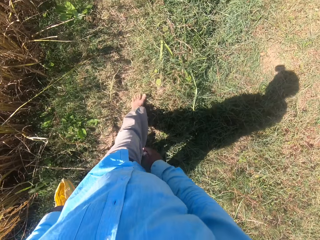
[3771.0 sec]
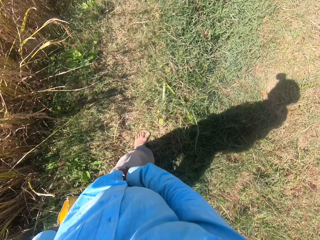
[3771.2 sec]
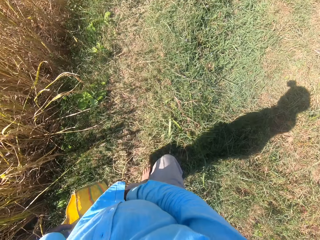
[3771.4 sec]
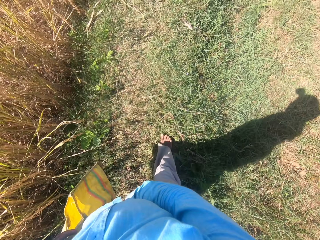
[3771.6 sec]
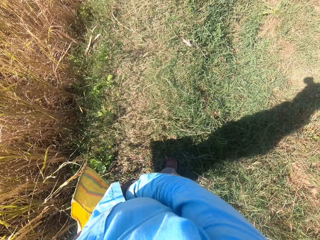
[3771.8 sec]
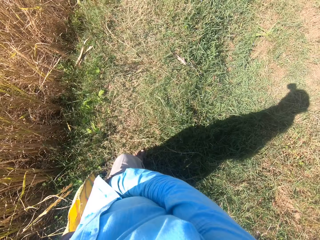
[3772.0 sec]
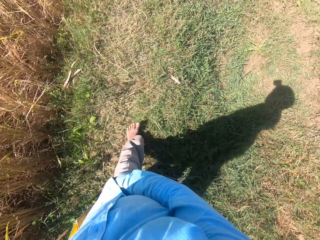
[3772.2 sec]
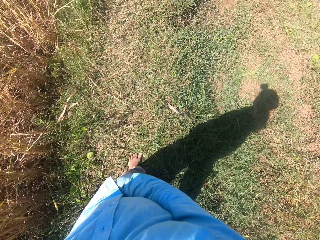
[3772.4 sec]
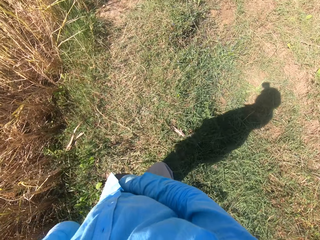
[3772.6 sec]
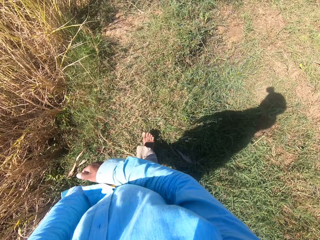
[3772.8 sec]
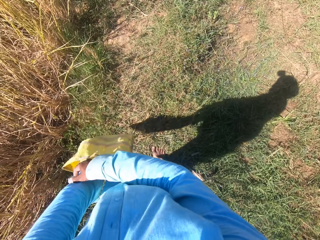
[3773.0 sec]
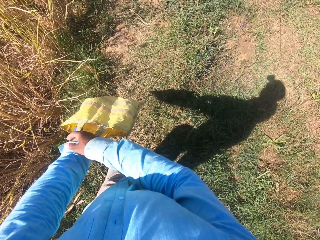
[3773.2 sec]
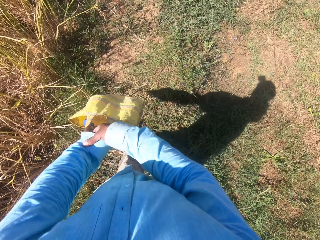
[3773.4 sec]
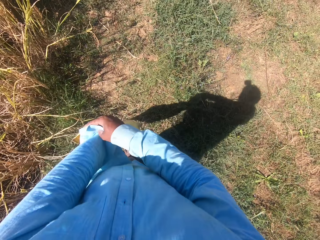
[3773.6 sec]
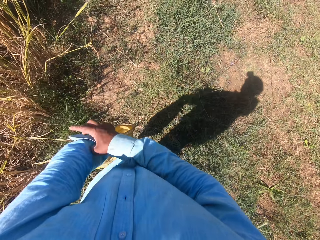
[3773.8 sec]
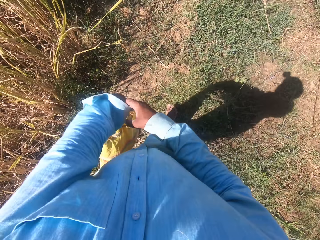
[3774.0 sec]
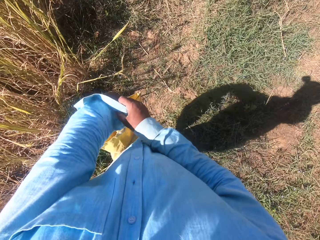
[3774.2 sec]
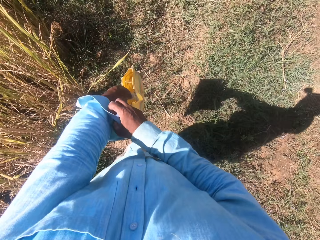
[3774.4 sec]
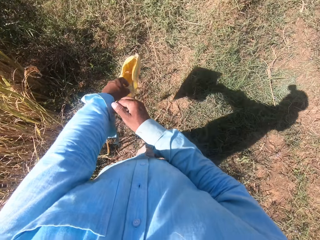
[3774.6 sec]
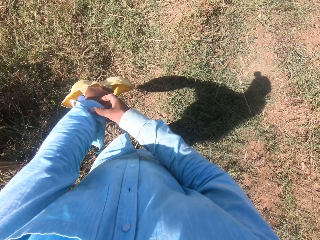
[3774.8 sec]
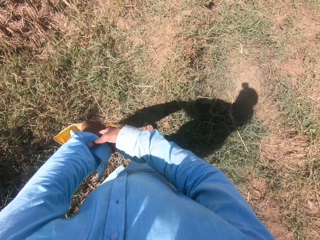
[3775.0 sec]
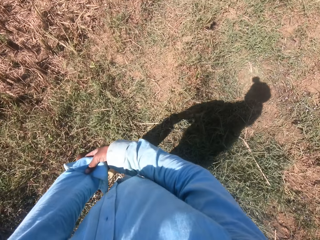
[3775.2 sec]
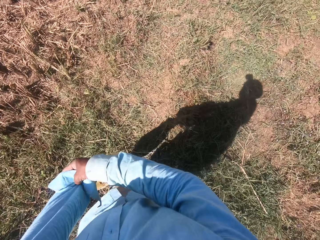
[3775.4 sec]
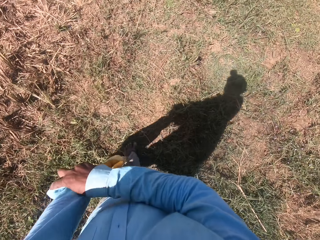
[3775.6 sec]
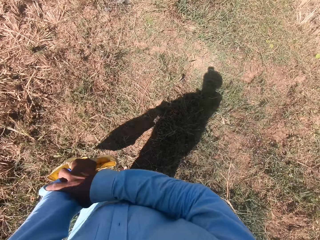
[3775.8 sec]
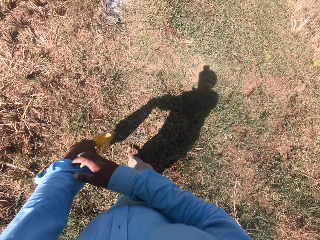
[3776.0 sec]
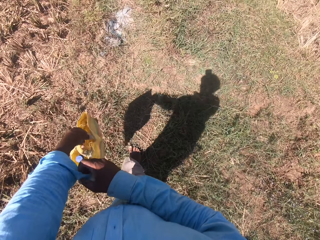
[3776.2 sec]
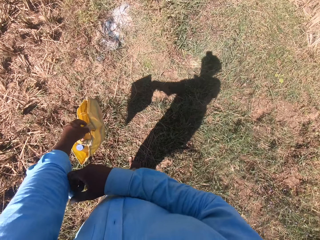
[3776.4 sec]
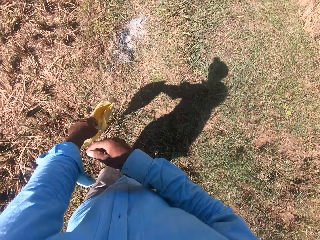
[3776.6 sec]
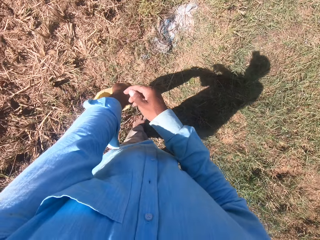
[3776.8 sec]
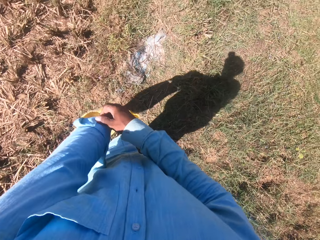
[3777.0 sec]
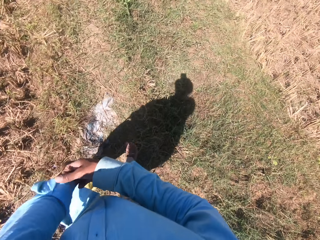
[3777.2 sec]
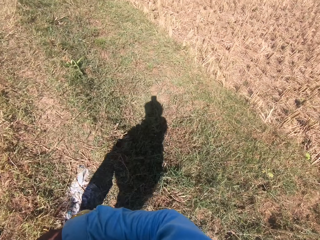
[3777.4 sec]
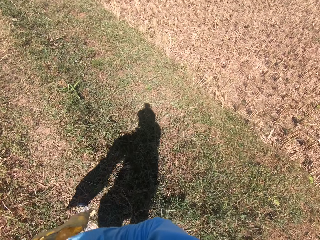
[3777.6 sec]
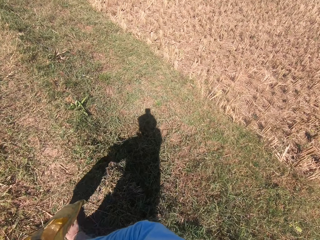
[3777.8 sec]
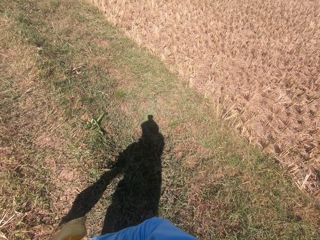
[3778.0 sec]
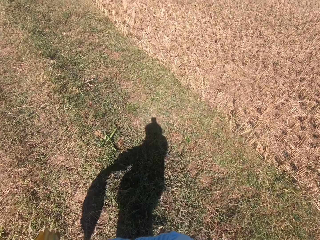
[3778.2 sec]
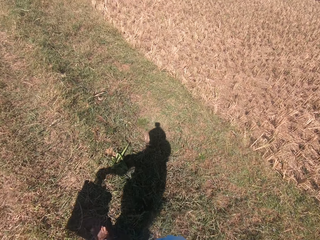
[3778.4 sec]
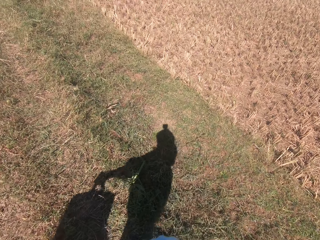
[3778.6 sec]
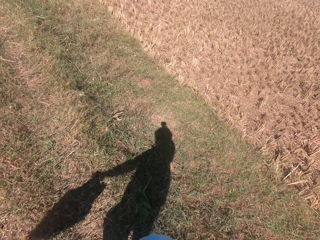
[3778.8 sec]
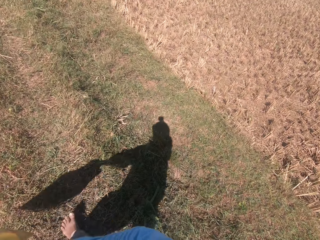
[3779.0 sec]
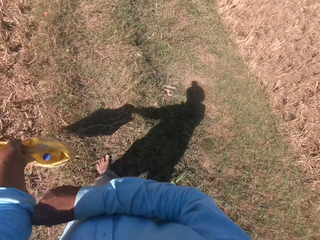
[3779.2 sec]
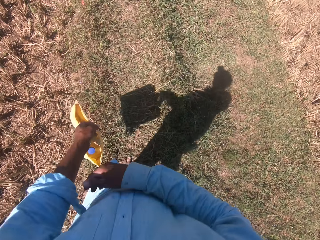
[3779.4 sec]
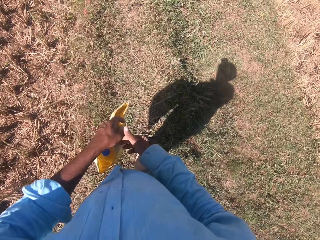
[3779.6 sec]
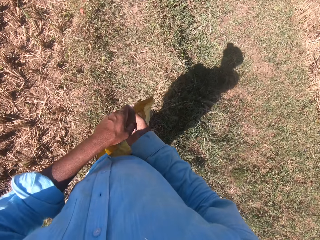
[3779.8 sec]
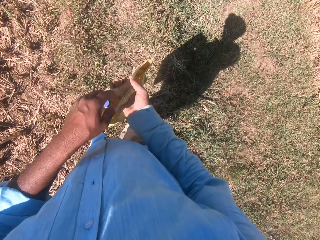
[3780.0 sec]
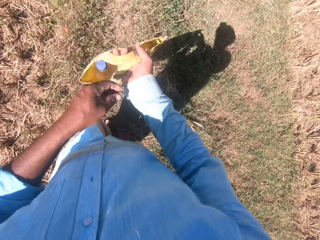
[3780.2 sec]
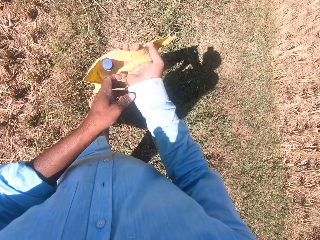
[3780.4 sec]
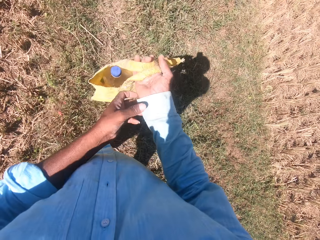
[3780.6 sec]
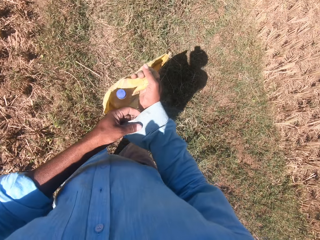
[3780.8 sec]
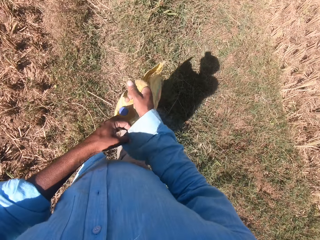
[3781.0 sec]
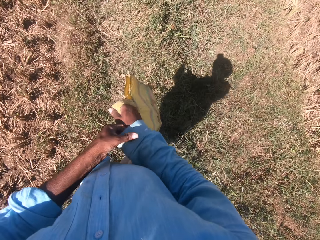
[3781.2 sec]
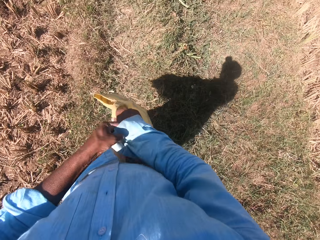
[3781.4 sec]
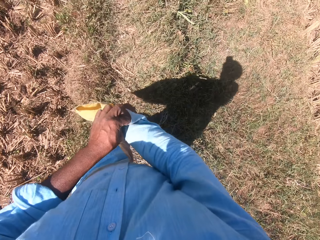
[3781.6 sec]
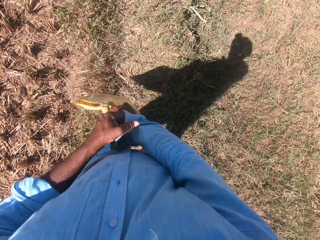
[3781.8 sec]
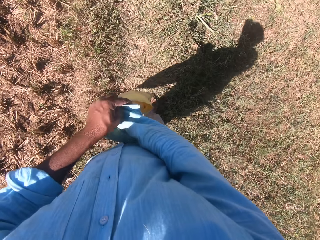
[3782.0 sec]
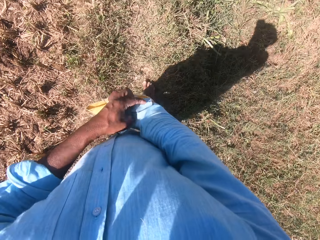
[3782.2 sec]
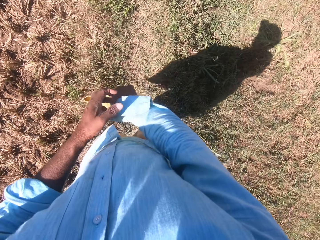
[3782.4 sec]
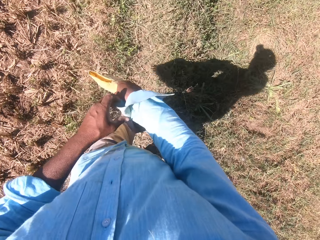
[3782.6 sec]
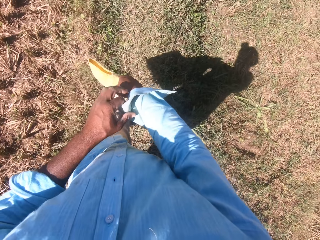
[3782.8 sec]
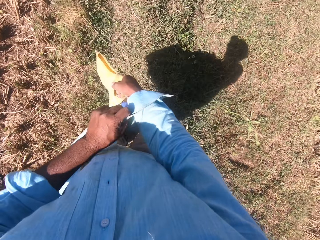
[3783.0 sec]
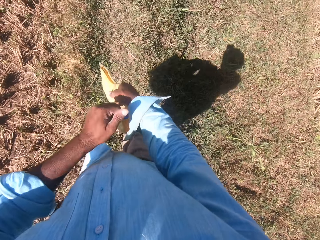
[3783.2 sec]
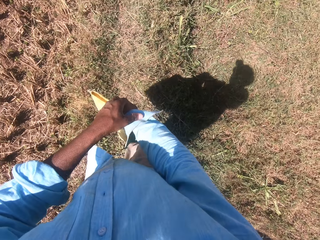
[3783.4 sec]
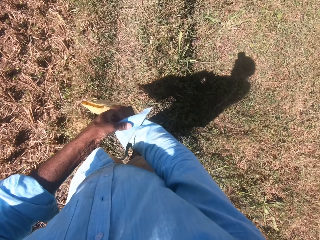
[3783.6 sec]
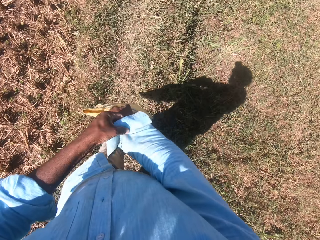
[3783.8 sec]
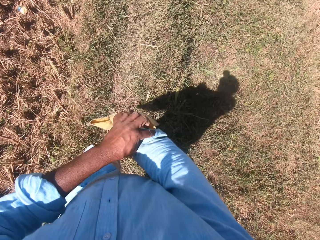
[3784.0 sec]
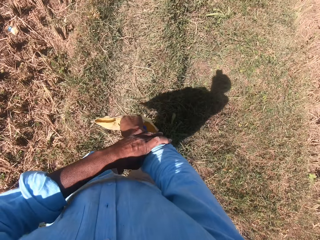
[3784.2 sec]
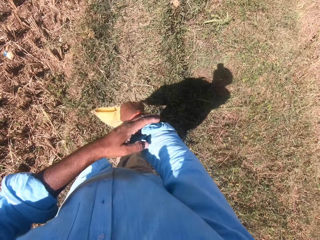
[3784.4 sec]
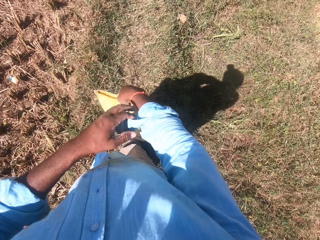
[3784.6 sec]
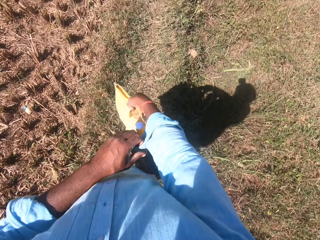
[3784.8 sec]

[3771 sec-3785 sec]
The camera wearer adjusts his trousers. He walks around the plantation field. He folds his left sleeve. He switches the bag from his left hand to his right hand. He folds his right sleeve.

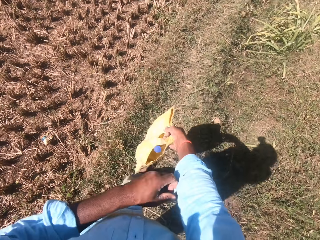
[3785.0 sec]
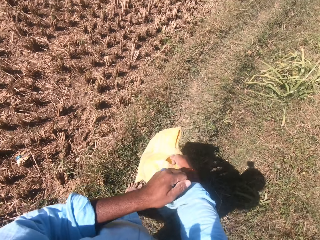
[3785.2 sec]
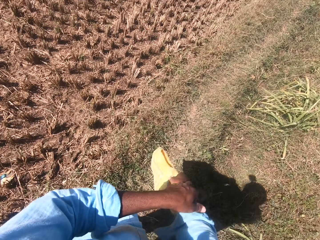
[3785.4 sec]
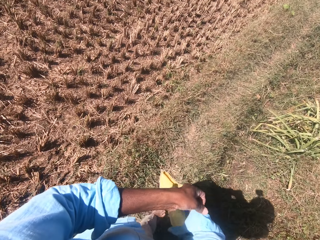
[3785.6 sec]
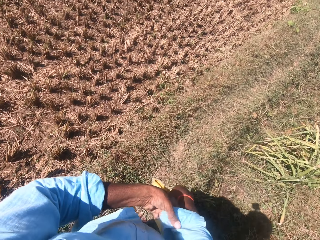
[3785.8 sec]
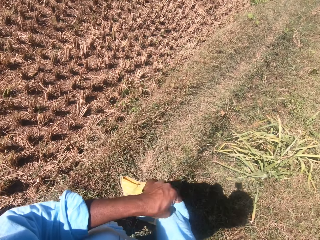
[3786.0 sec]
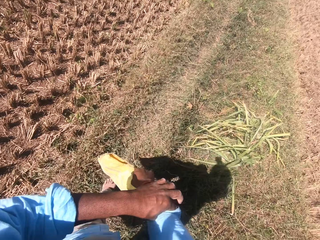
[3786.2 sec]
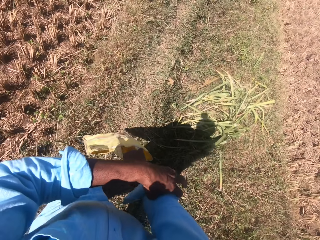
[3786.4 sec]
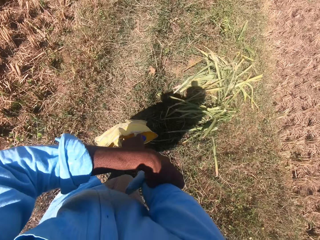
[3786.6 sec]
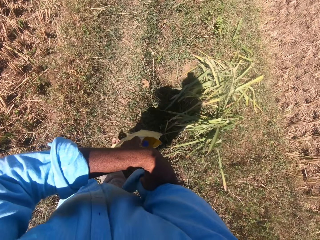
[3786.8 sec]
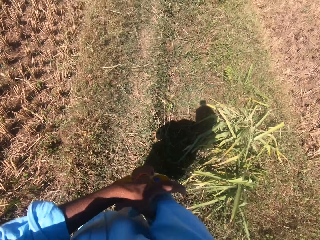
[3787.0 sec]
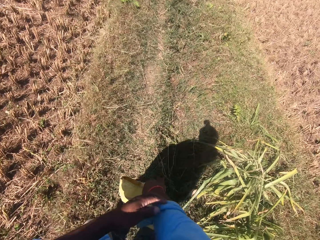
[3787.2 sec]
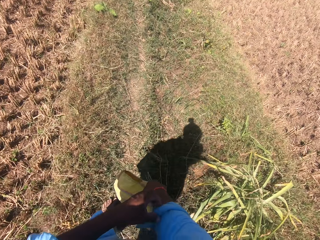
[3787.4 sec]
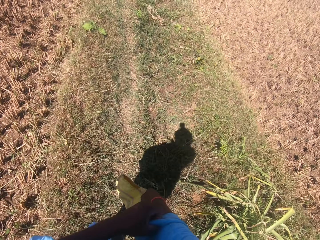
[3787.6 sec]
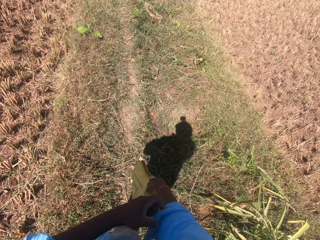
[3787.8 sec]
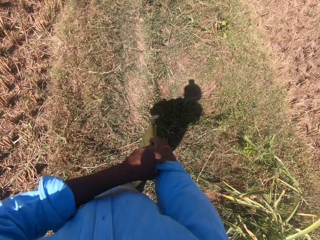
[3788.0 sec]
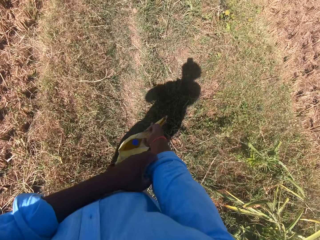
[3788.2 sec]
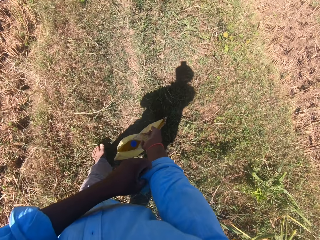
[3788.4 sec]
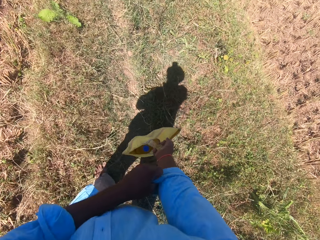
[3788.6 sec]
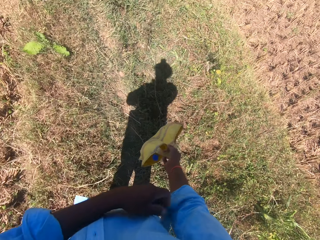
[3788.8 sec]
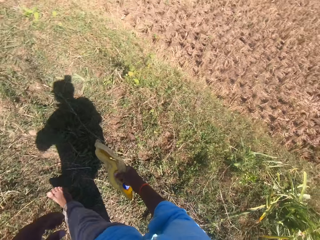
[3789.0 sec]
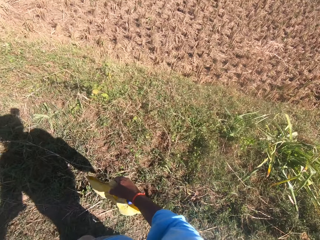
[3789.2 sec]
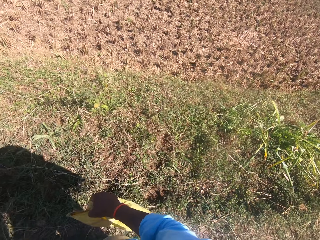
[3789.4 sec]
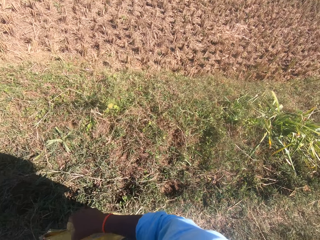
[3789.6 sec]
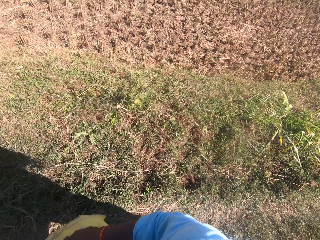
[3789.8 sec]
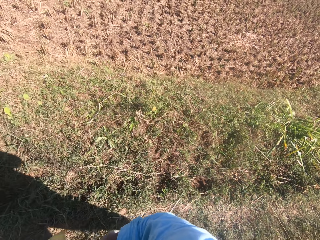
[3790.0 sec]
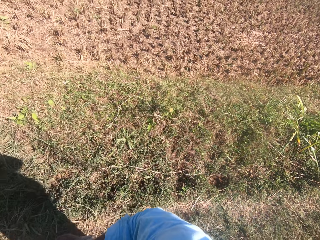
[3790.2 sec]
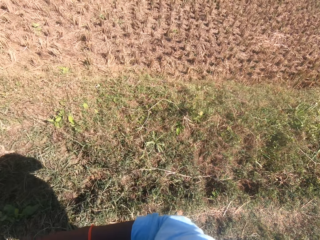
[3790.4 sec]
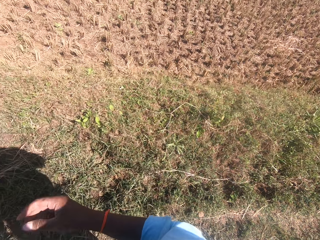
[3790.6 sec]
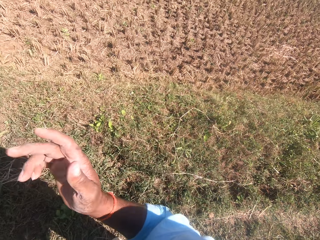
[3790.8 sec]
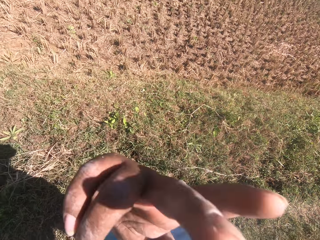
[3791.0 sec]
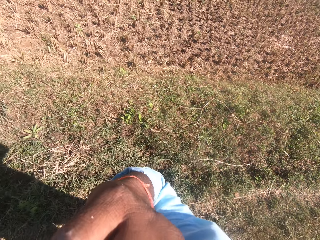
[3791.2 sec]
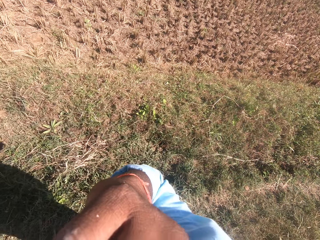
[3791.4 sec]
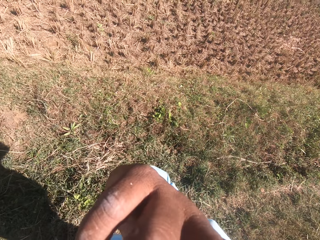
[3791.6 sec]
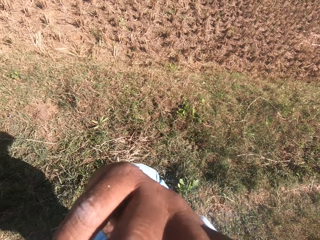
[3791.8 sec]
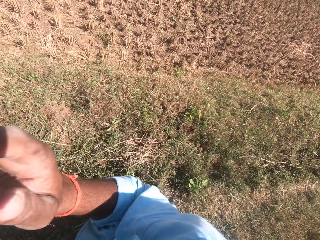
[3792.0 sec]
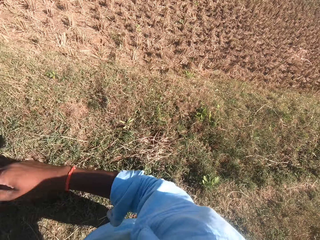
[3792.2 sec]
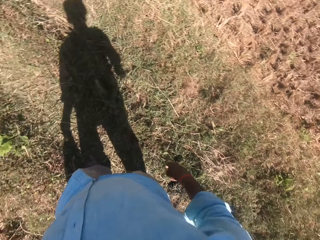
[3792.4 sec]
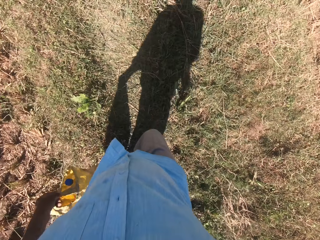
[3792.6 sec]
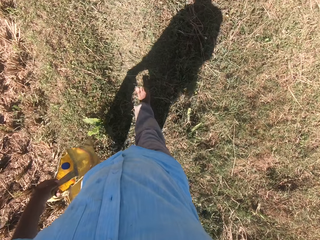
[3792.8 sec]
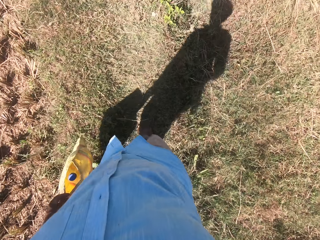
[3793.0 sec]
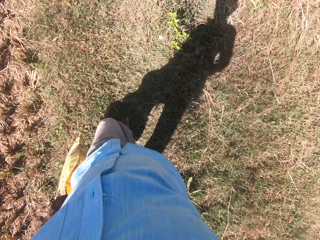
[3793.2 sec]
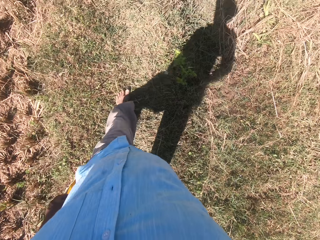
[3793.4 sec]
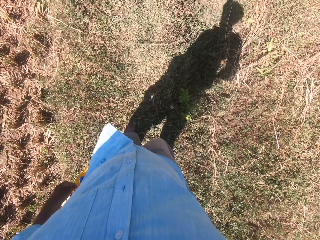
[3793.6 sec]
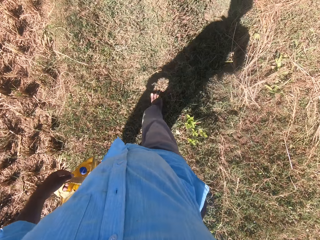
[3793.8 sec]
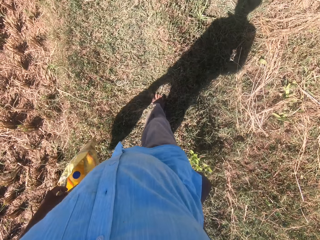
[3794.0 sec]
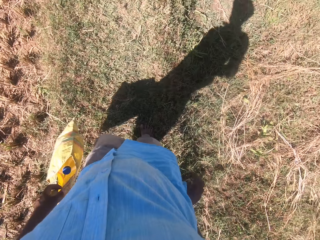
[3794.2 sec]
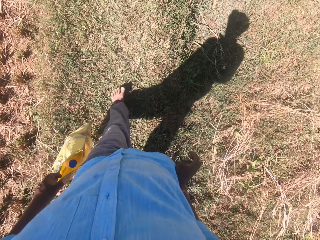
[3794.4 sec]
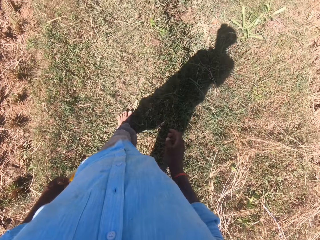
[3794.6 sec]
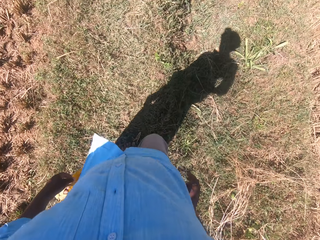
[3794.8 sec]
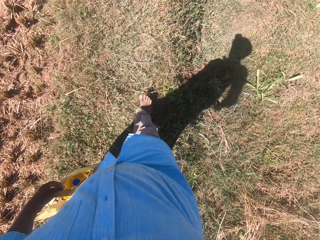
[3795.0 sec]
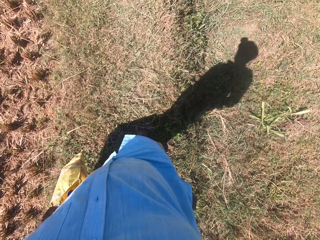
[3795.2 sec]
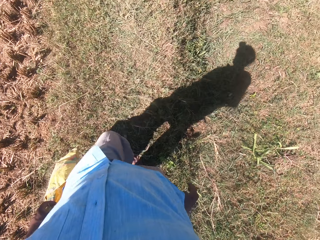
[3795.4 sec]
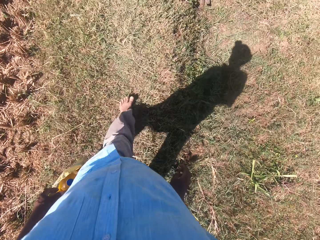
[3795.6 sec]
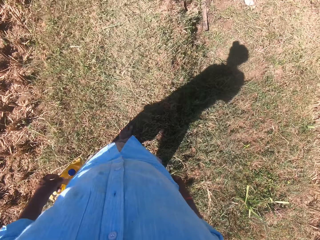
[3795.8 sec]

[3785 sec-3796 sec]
The camera wearer looks around the field. He switches the bag from his right hand to his left hand. He scratches his face. He moves his hand.
